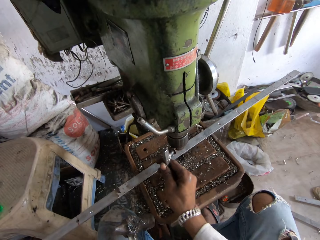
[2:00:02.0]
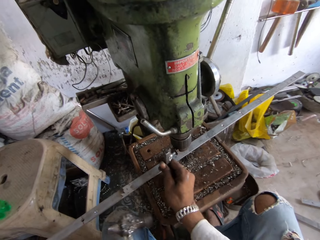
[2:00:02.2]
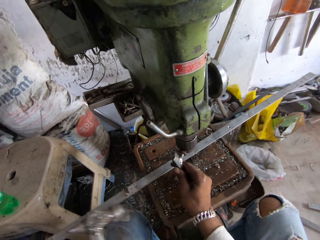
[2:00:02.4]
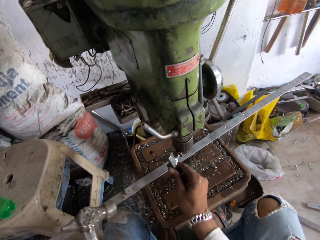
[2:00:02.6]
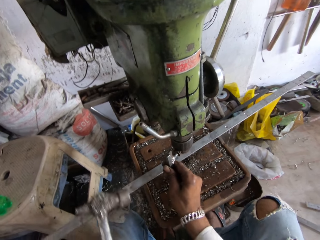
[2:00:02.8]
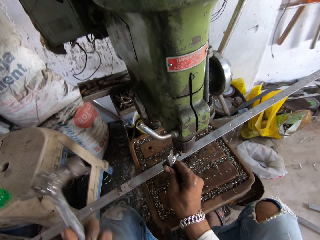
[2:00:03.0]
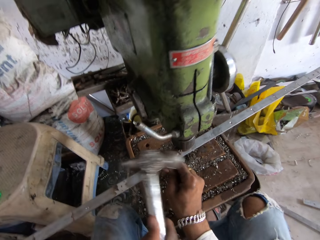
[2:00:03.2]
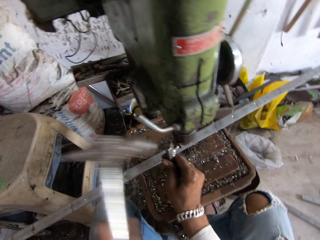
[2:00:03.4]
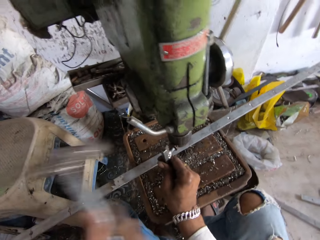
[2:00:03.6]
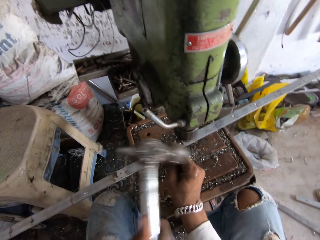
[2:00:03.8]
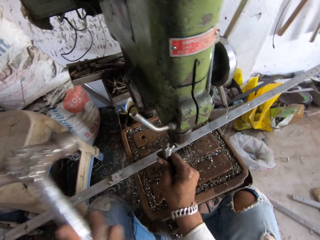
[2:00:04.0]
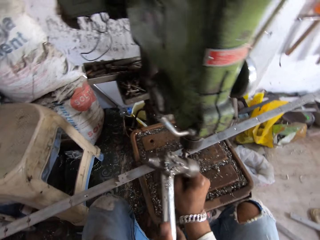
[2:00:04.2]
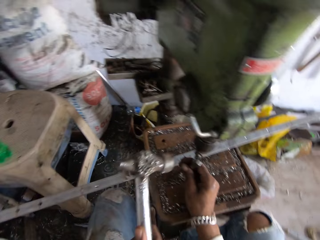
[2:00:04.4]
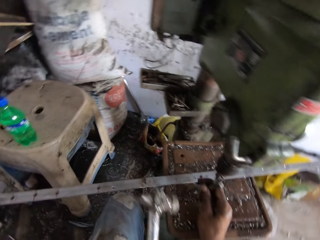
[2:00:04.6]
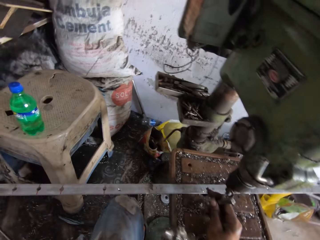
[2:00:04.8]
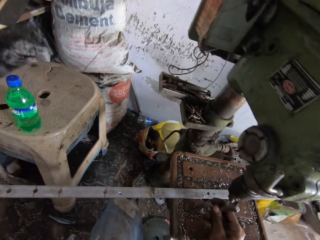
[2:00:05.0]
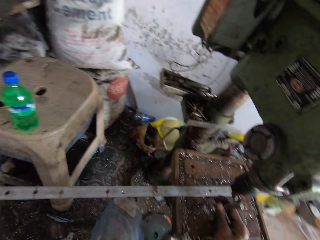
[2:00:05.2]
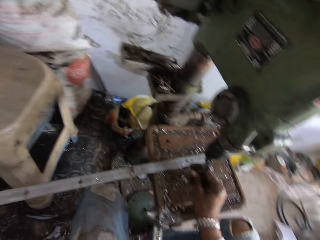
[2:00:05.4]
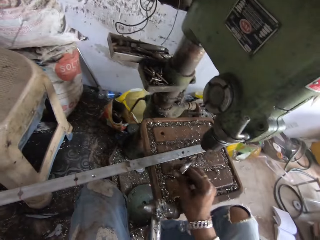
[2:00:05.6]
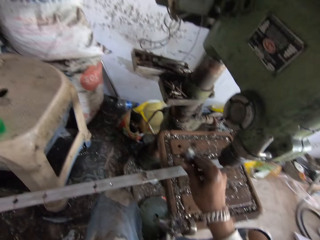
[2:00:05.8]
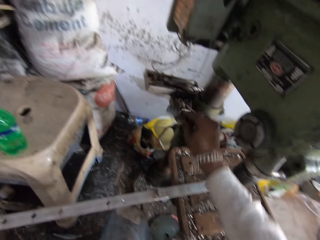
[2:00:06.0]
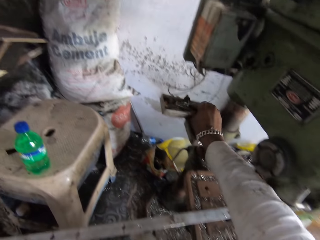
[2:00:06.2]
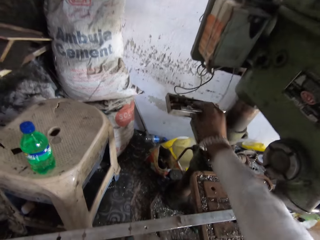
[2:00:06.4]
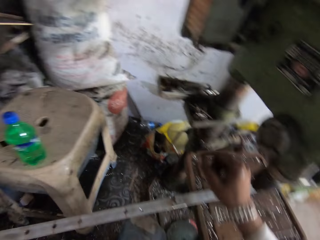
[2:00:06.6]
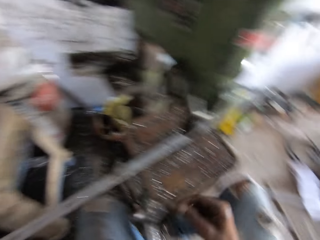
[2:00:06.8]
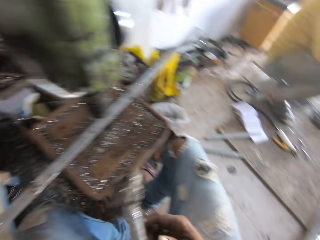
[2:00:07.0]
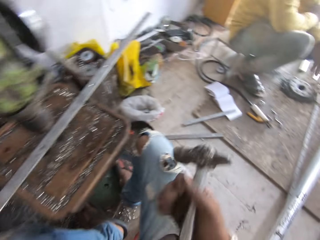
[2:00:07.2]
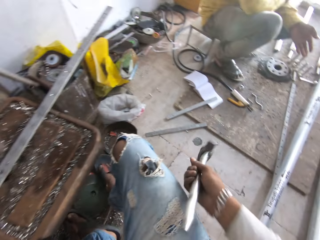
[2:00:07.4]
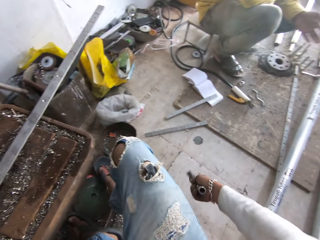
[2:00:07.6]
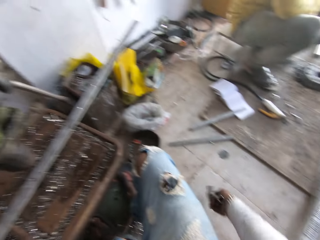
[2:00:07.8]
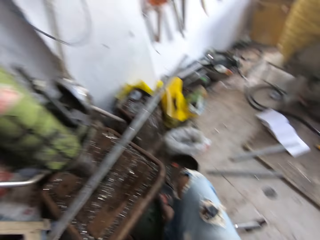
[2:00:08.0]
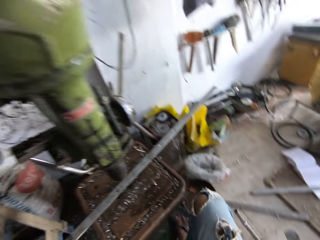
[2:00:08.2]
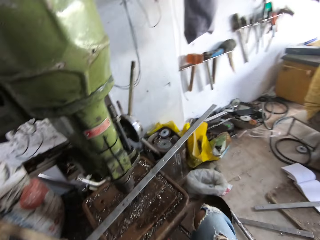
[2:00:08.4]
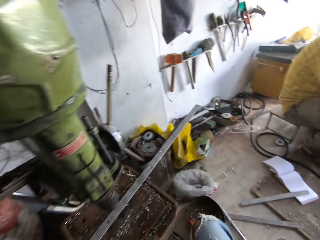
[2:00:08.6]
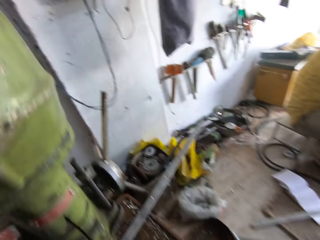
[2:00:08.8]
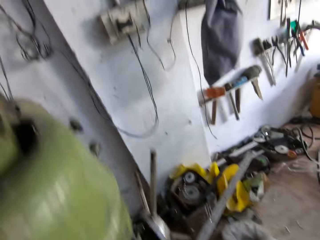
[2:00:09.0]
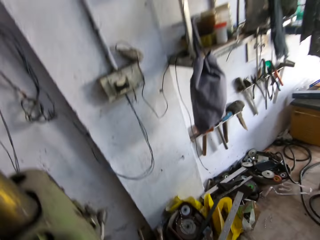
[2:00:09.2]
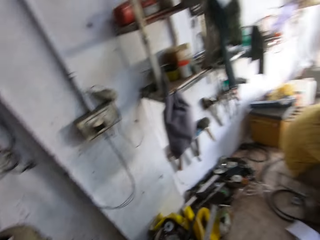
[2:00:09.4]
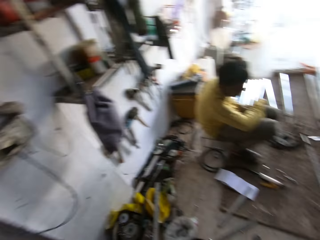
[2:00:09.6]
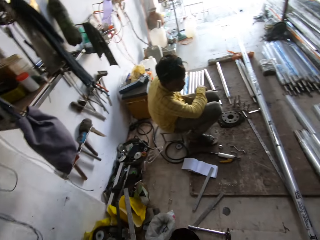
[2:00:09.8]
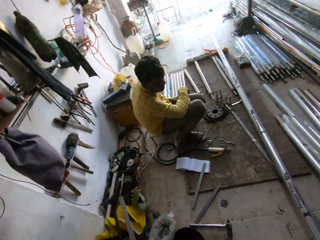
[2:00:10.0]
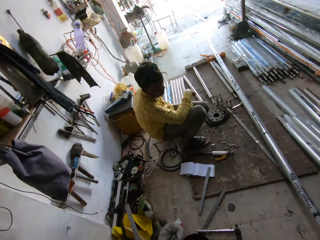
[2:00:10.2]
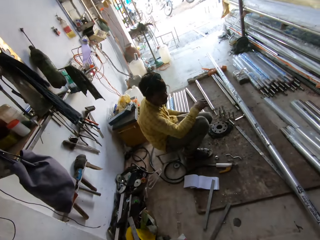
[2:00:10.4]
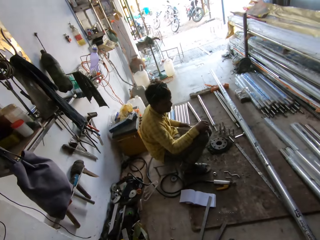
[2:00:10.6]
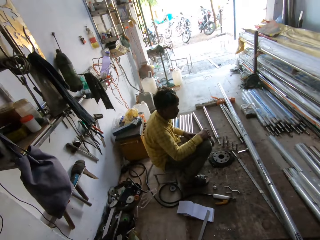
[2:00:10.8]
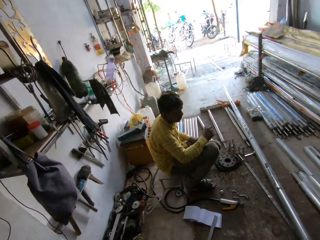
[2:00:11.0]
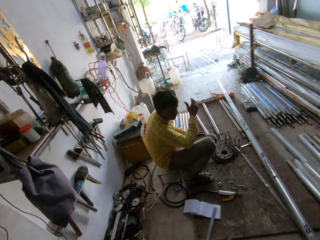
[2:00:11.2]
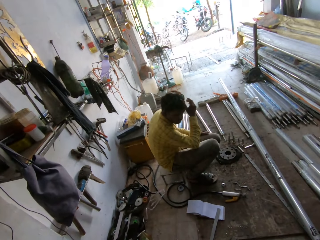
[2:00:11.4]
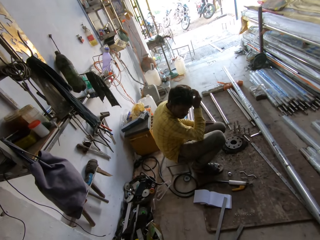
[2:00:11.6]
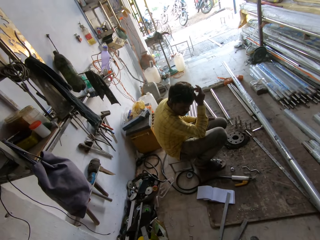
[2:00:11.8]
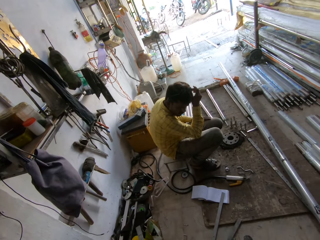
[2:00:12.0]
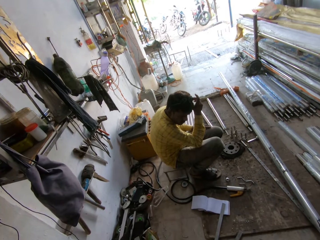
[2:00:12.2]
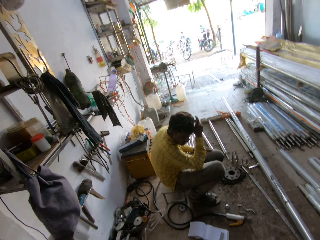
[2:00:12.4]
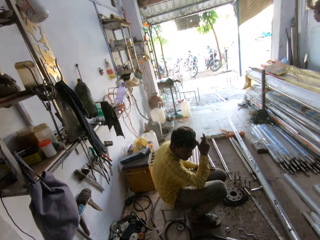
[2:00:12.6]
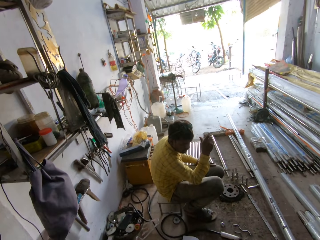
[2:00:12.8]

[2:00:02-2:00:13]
The camera wearer fixes something. They knock the metal. They look round. They drop the metal in the tool box. They pass the hammer to the right hand. They drop the hammer on the floor. They look around. A person scratches their head.

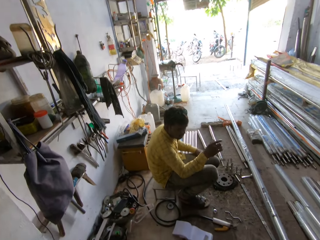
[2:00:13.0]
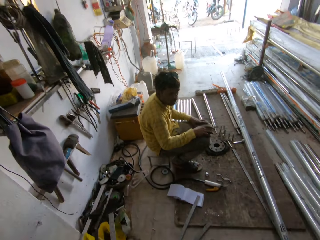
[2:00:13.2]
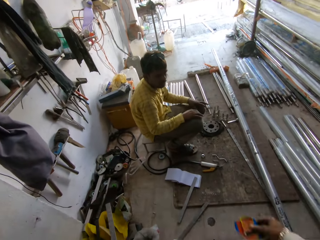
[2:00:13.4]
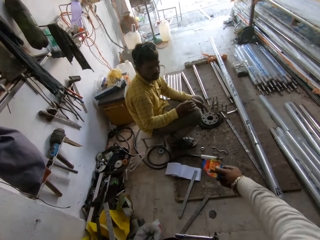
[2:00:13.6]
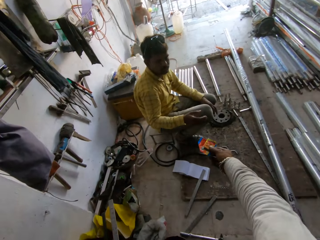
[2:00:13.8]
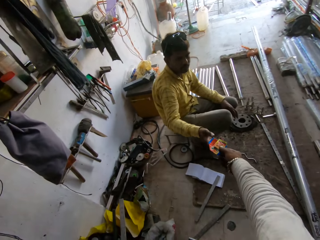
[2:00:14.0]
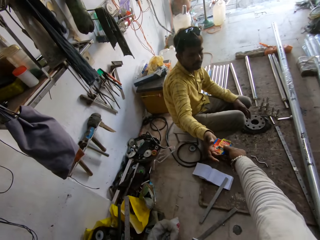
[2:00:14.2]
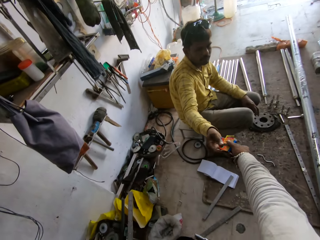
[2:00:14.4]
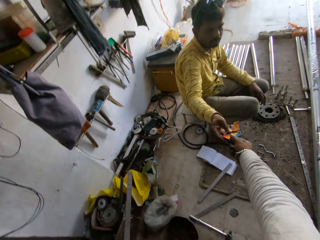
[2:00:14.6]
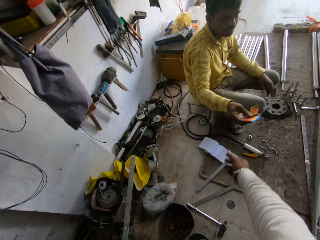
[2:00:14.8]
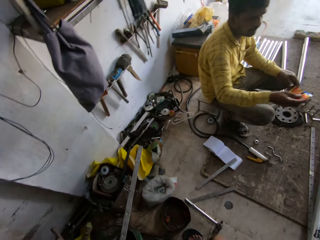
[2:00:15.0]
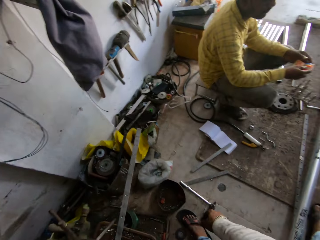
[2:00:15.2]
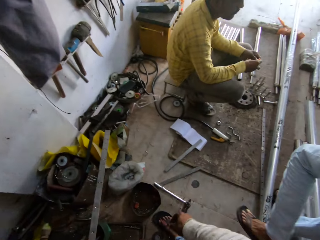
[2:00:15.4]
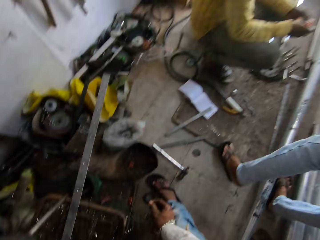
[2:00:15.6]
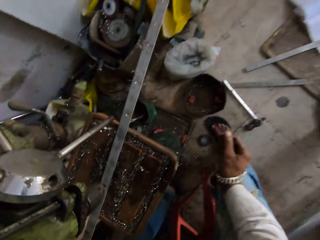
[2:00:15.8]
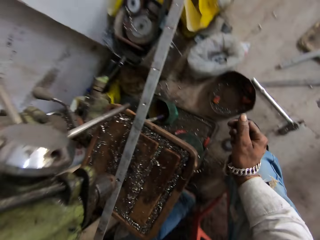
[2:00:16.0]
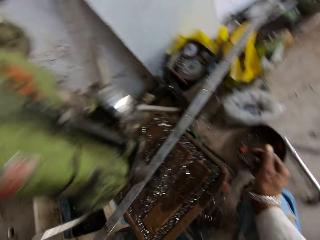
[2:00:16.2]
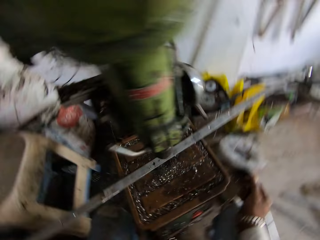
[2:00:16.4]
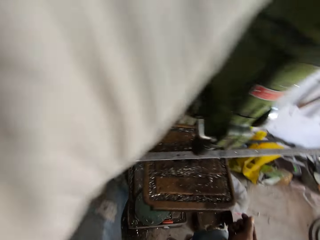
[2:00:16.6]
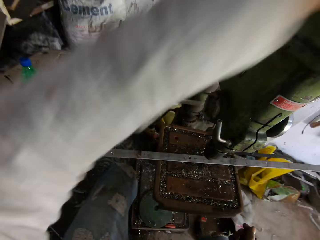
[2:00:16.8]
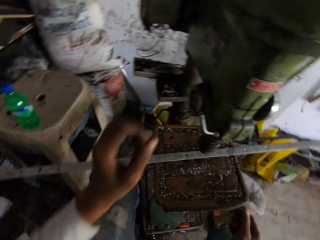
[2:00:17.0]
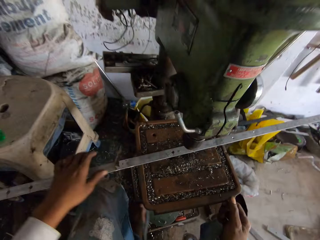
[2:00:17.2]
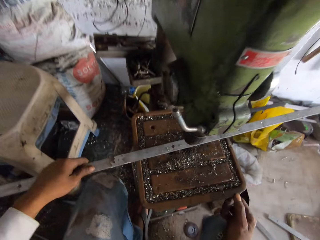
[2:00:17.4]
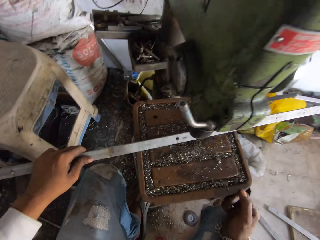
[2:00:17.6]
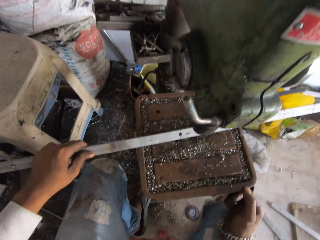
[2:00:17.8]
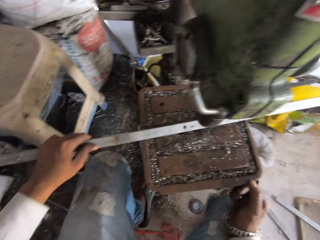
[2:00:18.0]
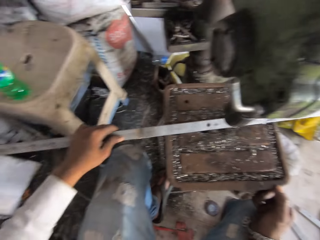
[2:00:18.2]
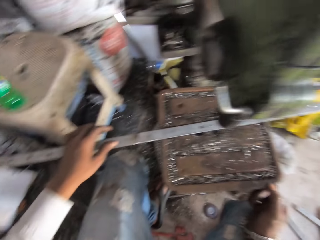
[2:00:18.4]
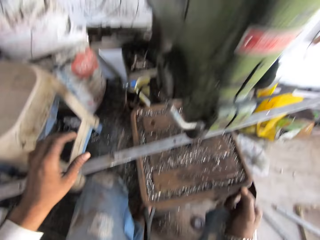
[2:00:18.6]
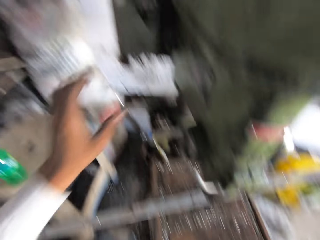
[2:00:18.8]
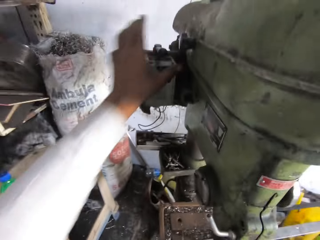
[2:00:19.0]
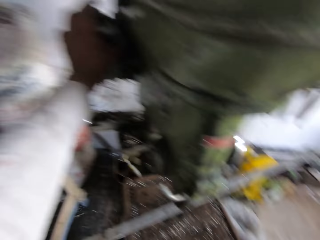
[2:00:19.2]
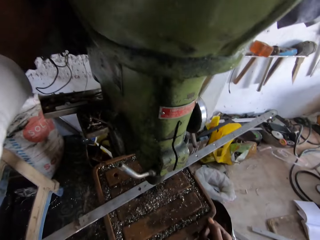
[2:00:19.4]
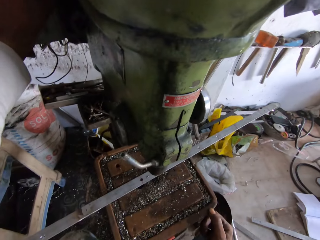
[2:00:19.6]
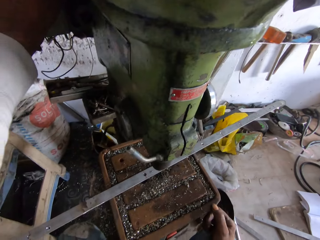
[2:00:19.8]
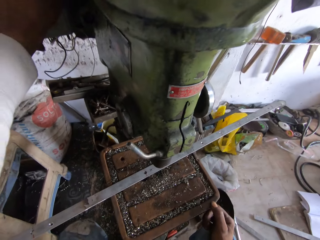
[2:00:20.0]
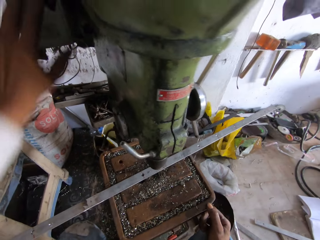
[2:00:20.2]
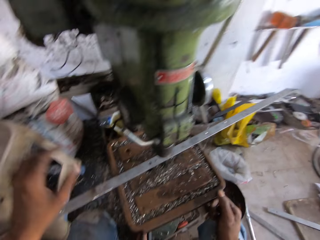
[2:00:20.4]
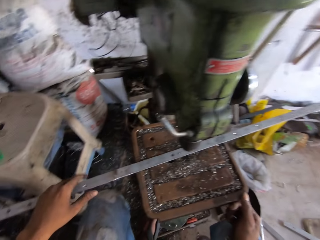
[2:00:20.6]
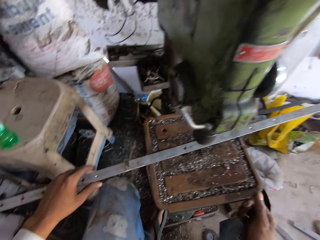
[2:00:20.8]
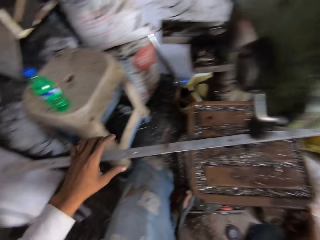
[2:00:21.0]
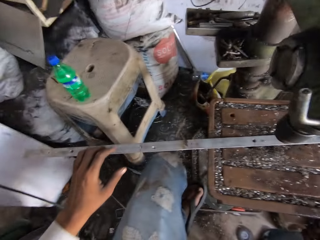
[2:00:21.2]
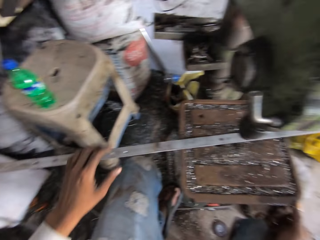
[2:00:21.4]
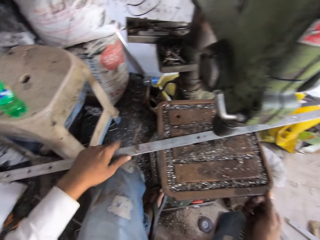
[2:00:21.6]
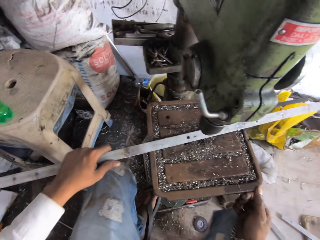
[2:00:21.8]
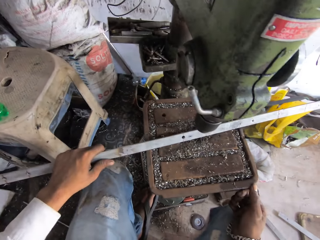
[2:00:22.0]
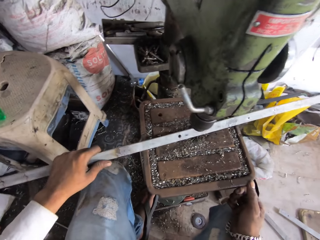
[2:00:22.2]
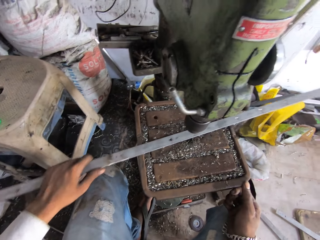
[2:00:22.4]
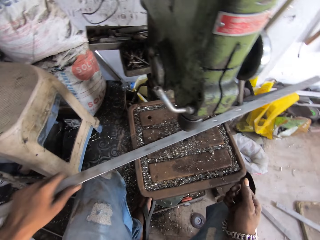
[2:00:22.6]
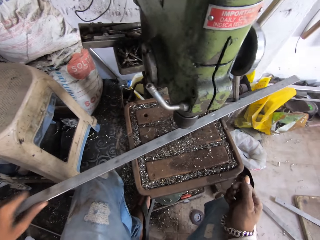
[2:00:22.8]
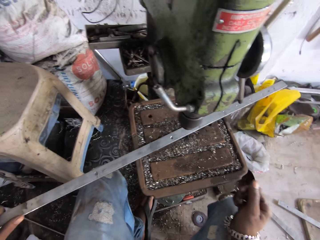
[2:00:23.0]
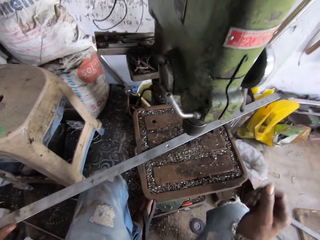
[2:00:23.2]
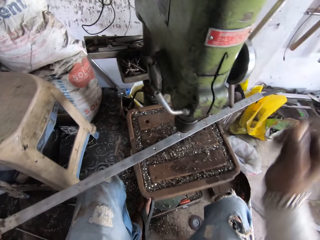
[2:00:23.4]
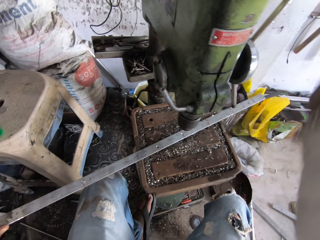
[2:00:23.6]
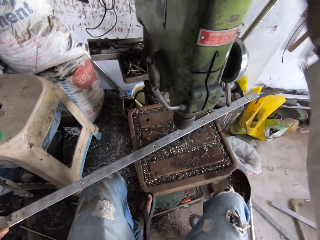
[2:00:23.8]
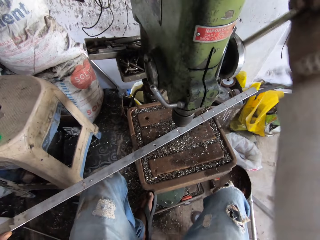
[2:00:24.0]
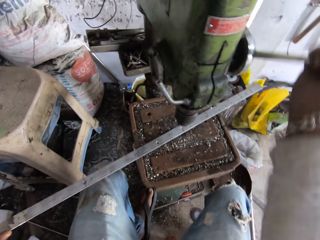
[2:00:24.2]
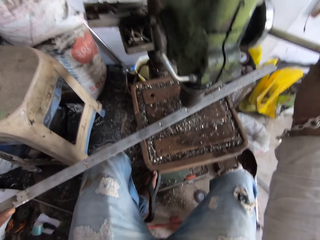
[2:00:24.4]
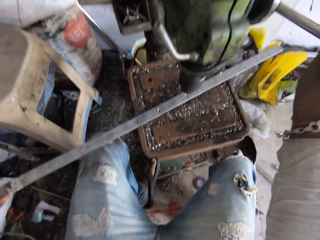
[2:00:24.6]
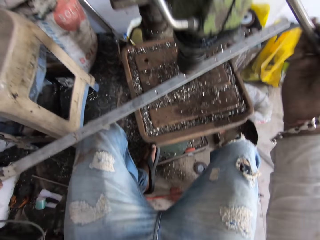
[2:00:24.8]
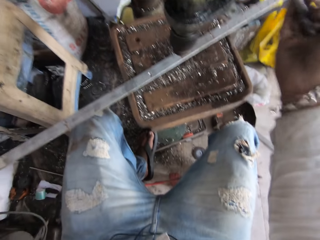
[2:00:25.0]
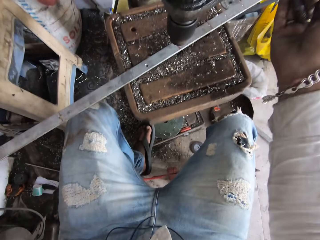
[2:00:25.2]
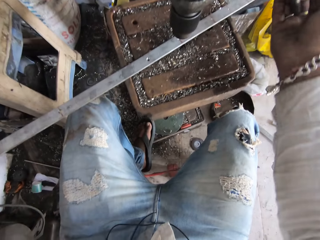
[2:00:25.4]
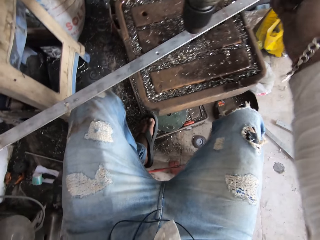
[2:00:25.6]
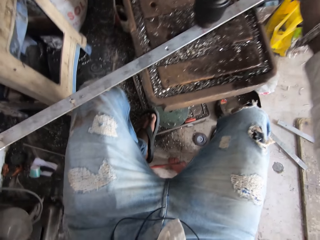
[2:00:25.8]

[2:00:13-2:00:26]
The camera wearer interacts with a person. They give the person something. The person picks a paper from the camera wearer. Another person passes by. The camera wearer looks around. They turn round. They hold a metal bar. They hold a machine. They touch the machine. They look around. They pull the metal bar. They make a hole in the metal bar.
